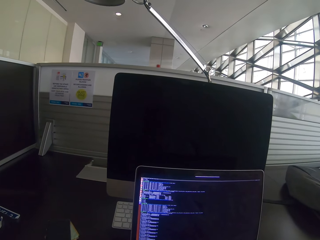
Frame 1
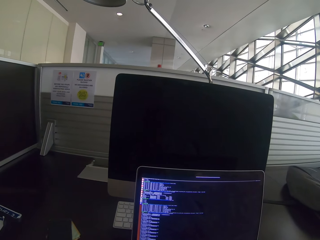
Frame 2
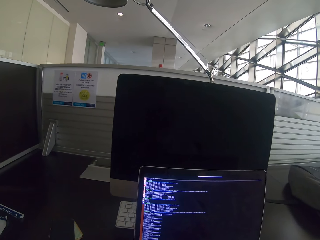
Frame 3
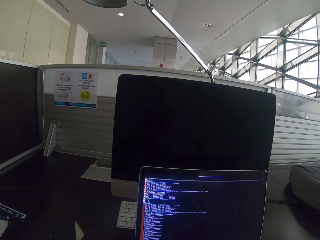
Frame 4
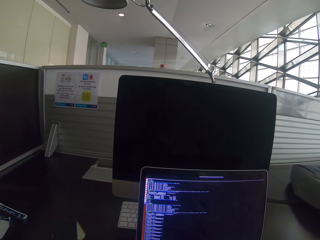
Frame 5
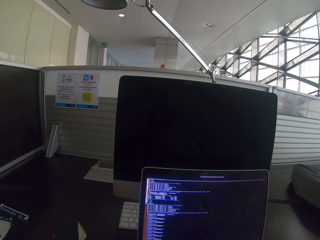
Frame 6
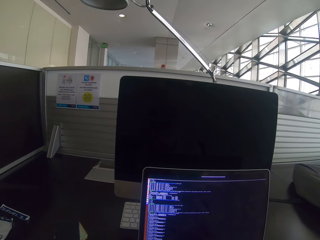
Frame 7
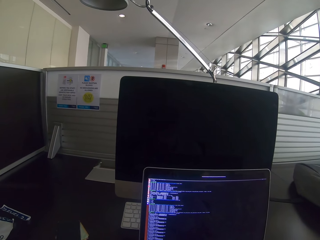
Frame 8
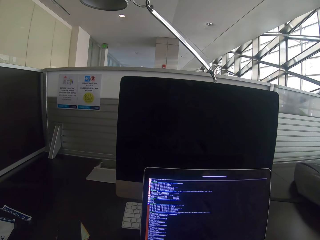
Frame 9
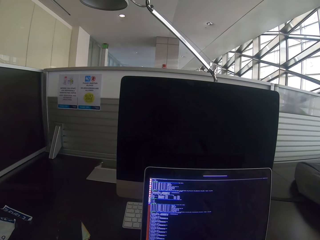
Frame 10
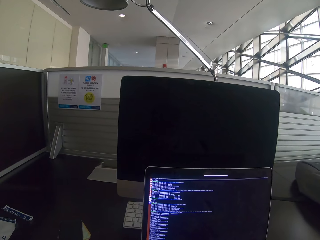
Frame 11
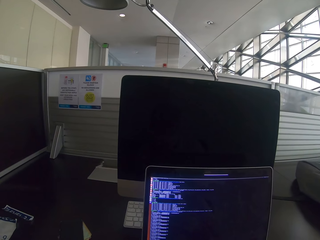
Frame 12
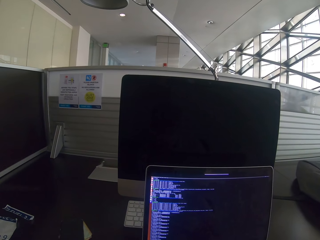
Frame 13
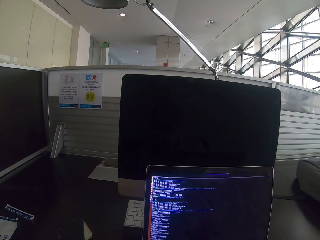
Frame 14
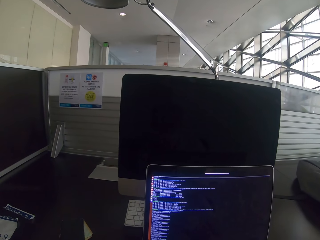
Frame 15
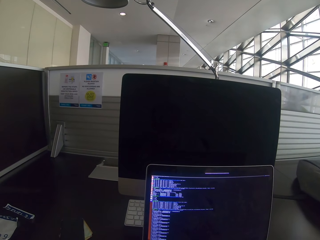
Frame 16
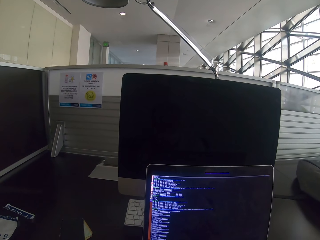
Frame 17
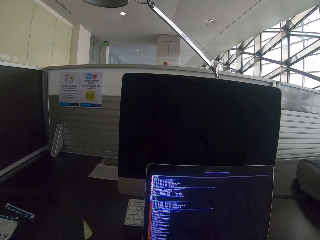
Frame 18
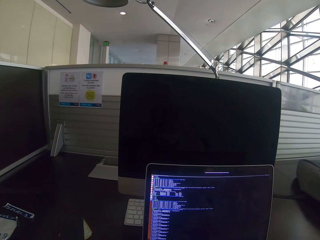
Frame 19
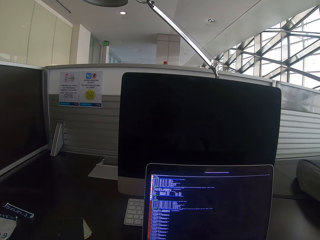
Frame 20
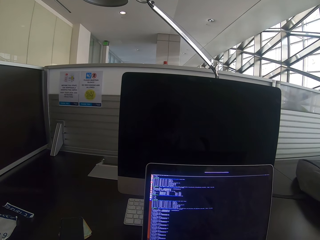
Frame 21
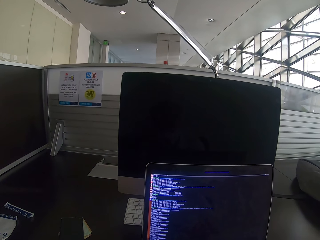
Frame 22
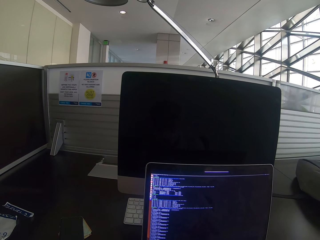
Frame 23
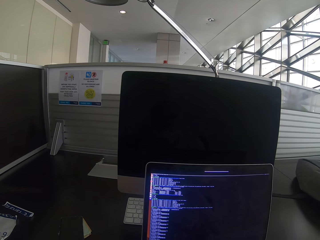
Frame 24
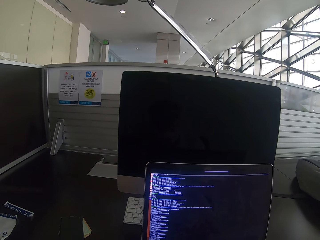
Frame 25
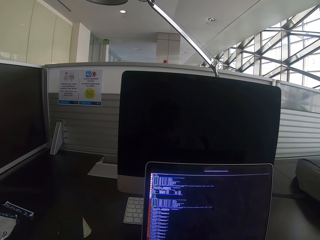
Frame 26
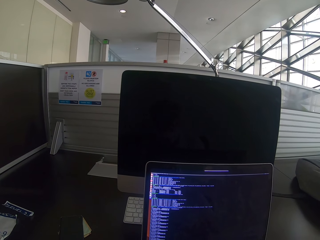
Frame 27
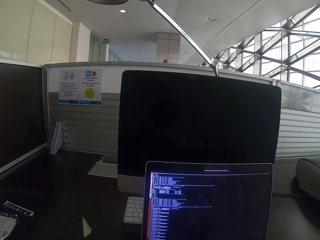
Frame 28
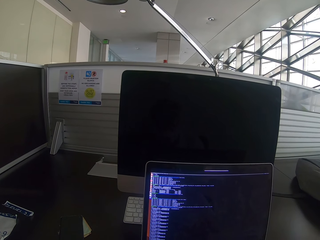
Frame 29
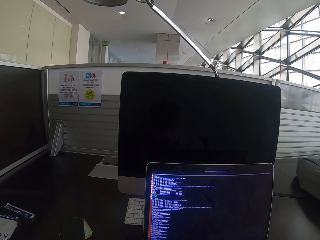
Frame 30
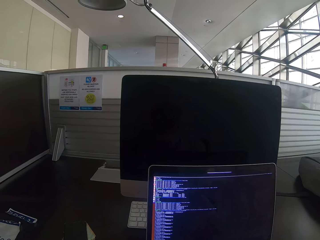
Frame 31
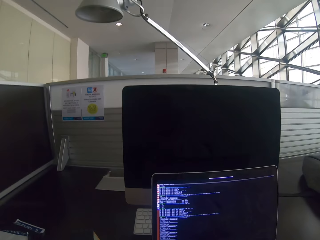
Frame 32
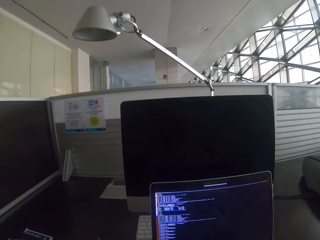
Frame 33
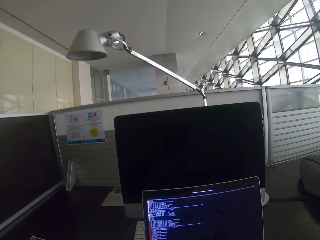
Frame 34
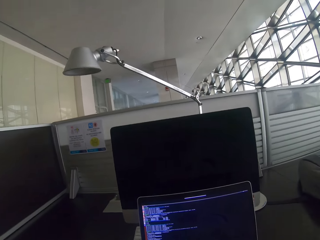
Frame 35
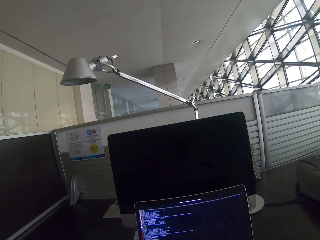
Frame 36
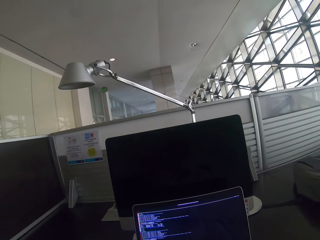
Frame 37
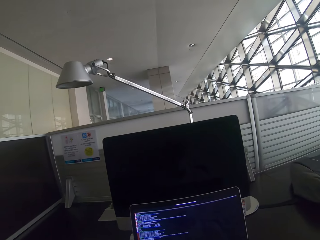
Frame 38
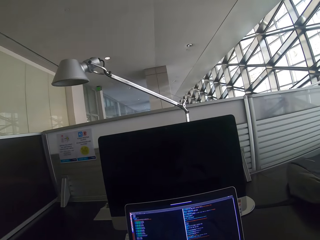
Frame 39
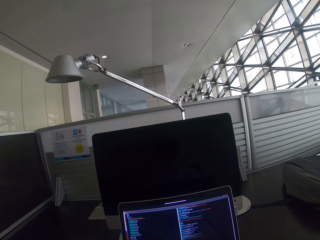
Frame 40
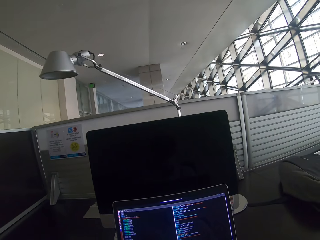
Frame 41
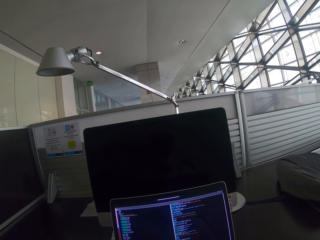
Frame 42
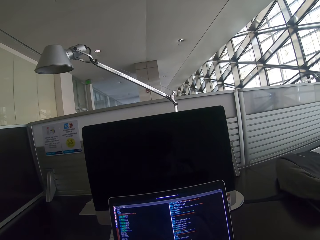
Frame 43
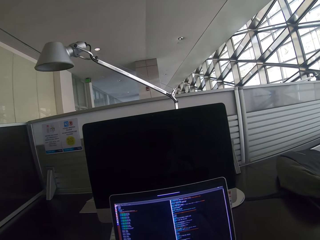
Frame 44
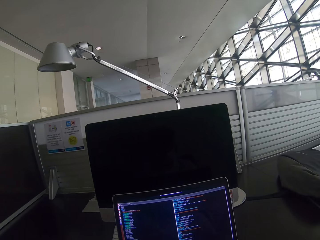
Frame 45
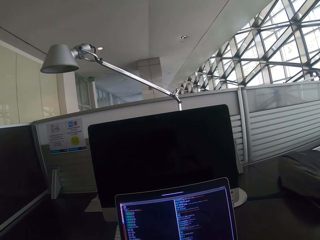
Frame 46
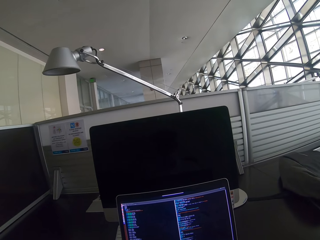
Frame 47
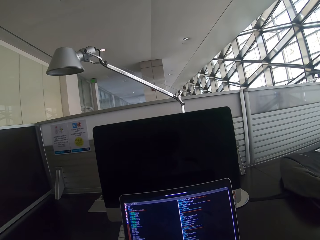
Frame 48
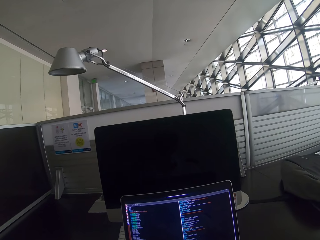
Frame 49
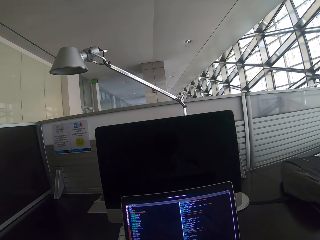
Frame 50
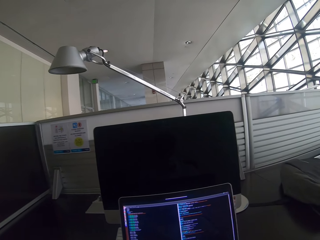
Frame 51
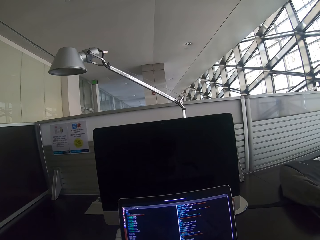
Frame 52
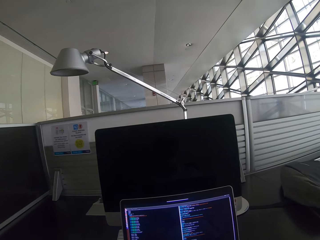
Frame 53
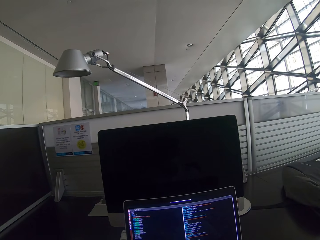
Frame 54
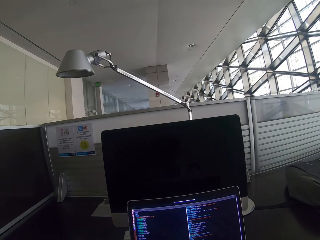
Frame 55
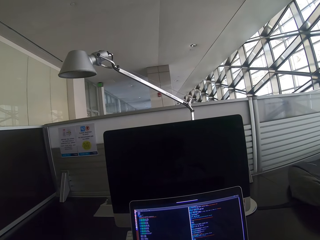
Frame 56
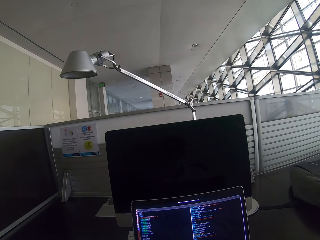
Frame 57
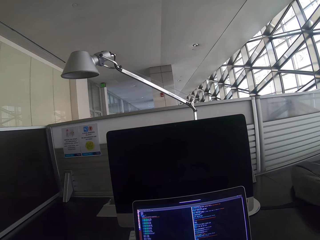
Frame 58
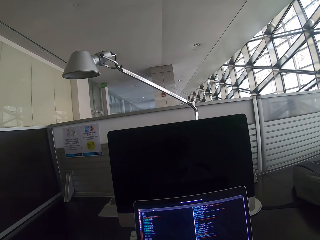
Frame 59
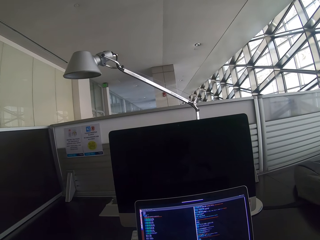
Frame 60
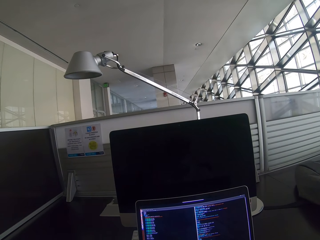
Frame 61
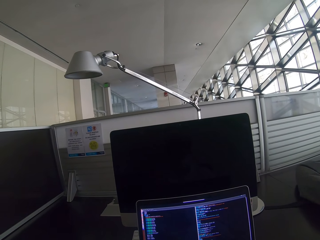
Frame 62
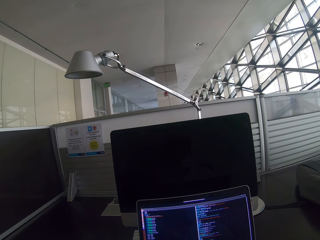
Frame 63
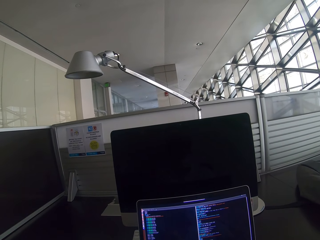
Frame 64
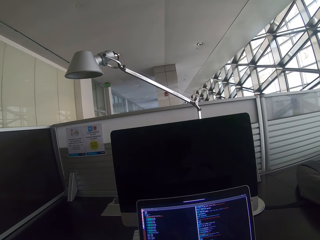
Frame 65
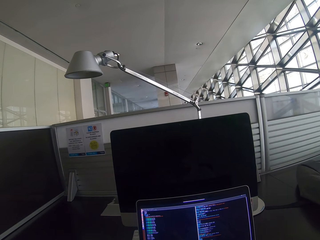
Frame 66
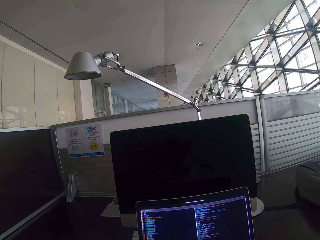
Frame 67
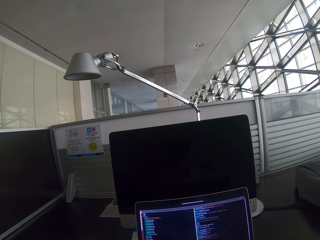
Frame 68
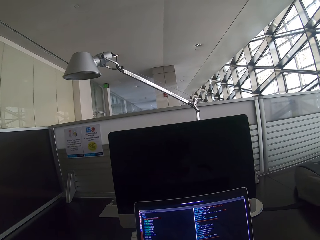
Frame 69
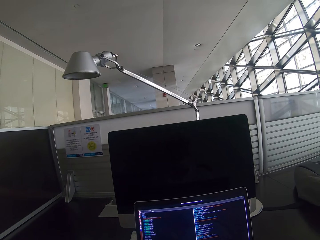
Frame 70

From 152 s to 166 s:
The camera wearer looks closer into the laptop. They use the laptop. They scroll the mouse. They stare at the laptop.

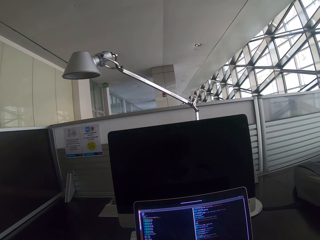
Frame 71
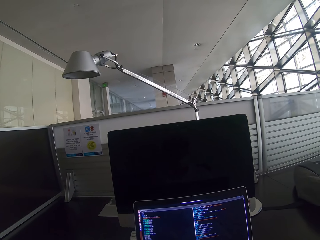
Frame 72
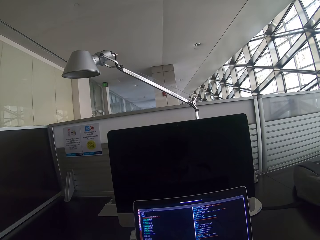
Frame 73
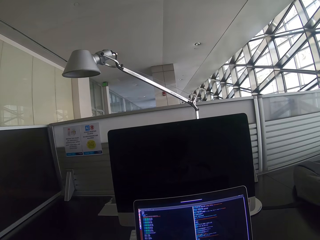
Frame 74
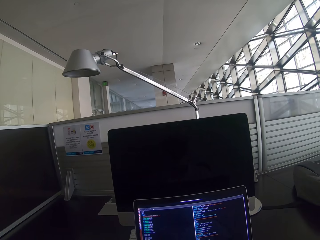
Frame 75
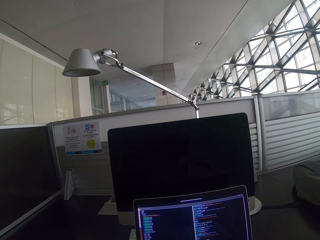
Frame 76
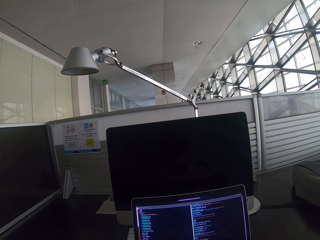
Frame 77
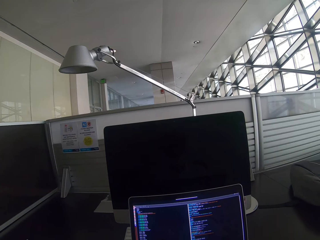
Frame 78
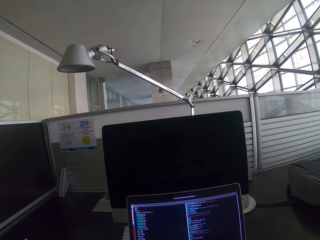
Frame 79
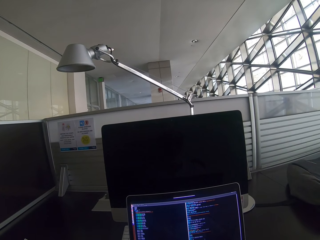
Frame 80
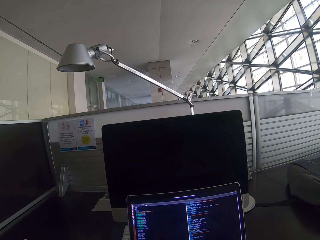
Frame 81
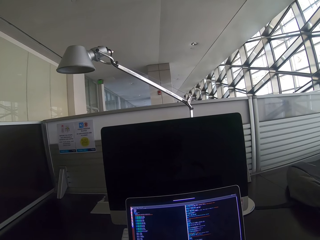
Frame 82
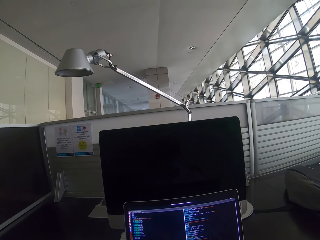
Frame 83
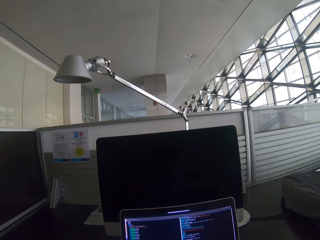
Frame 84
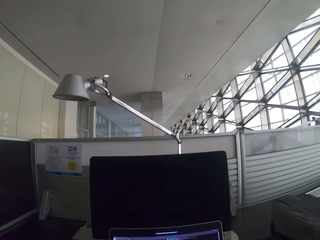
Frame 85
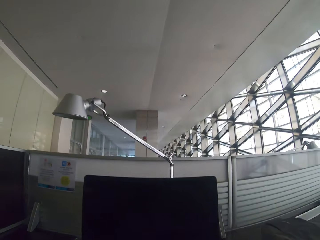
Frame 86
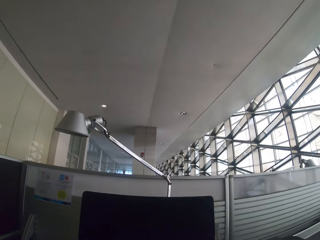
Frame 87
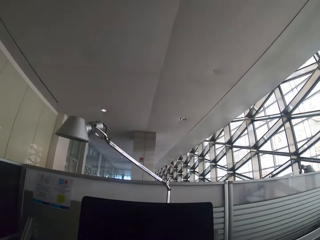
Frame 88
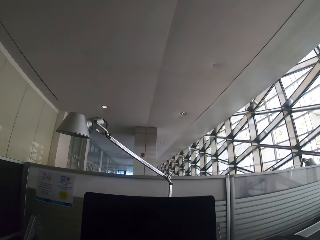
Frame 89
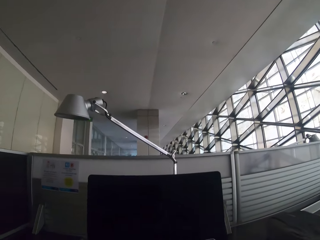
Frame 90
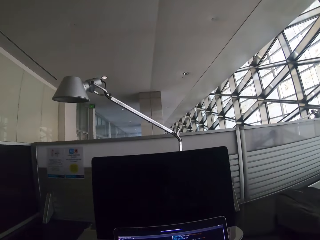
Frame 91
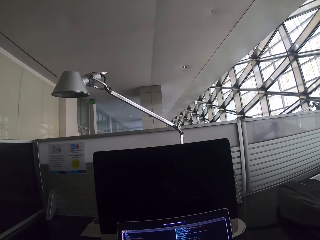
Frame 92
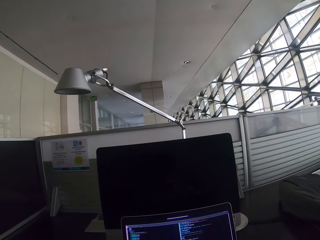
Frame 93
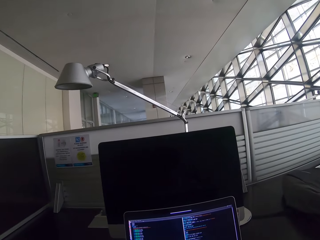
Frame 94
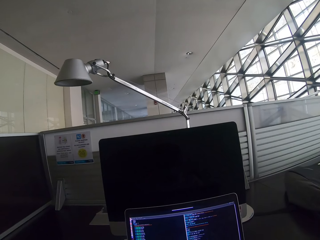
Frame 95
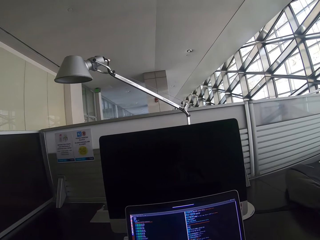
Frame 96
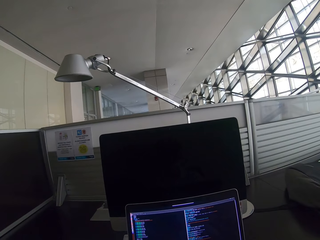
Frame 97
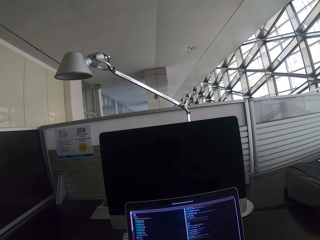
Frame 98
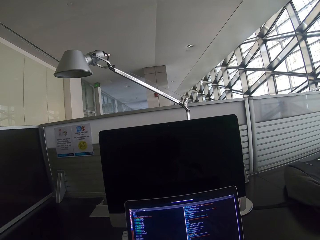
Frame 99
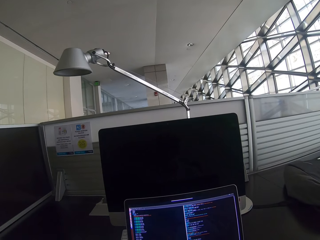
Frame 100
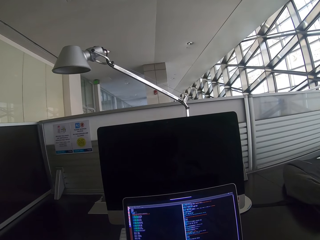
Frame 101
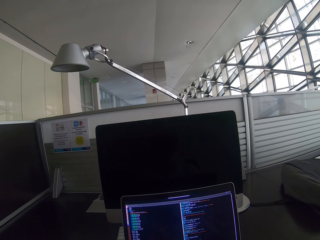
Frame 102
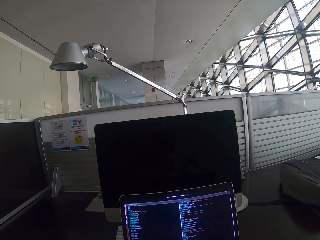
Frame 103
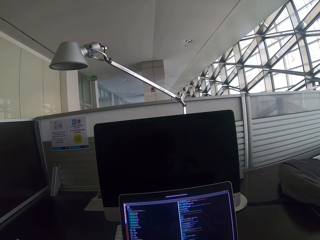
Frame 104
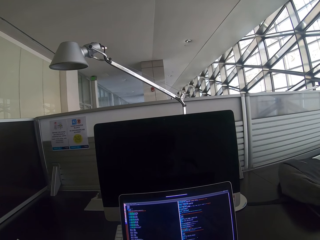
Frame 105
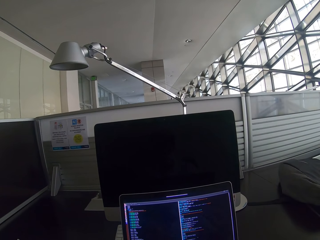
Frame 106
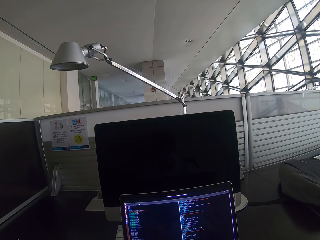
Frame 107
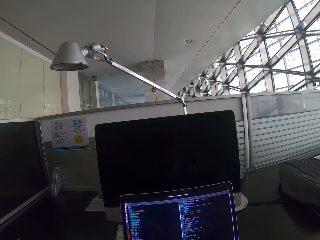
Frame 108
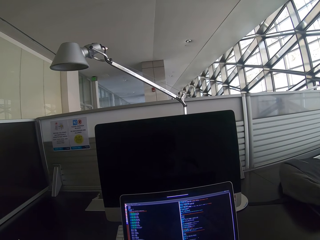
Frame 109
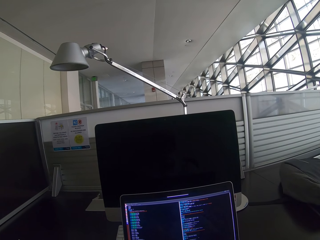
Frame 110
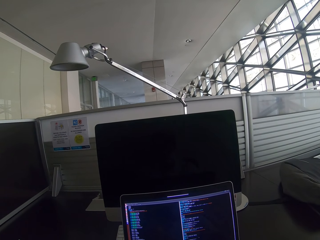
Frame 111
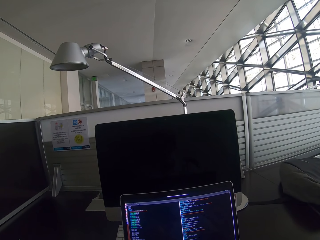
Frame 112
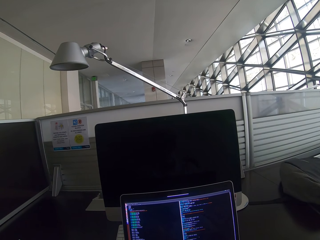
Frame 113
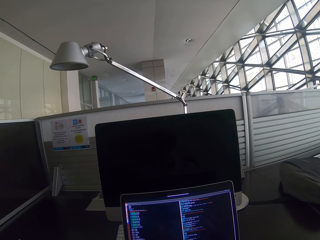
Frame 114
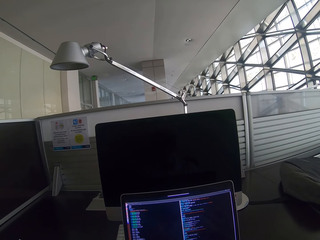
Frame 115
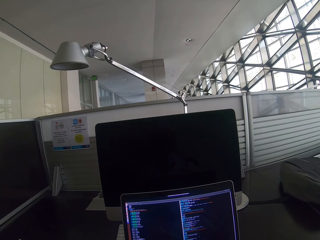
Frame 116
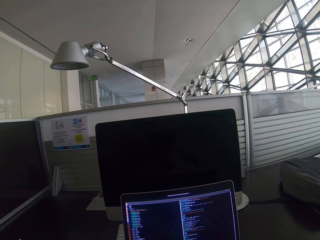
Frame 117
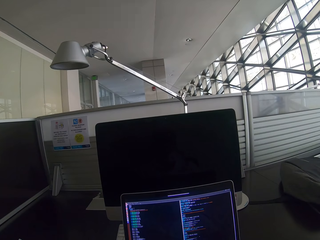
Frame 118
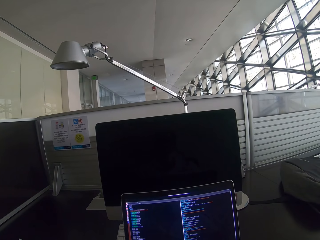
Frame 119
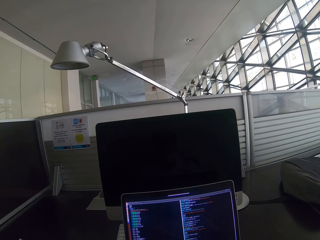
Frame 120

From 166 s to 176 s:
The camera wearer looks around the room. They stare at the laptop.
